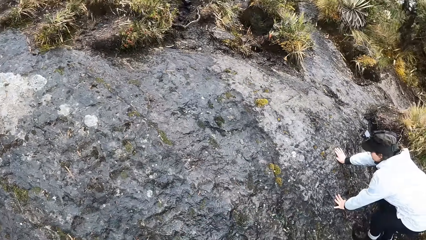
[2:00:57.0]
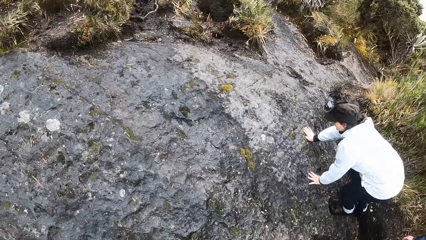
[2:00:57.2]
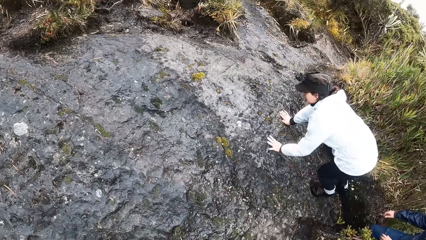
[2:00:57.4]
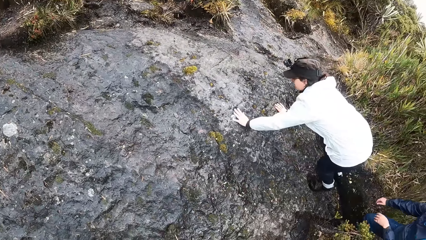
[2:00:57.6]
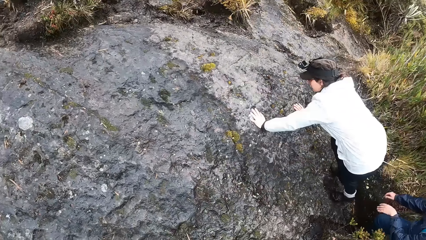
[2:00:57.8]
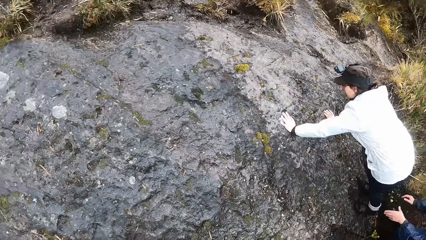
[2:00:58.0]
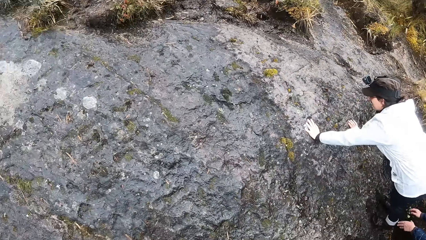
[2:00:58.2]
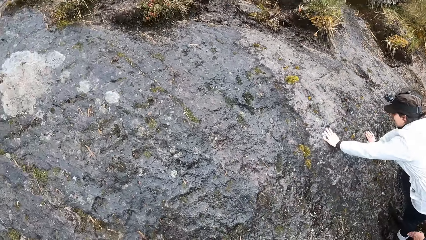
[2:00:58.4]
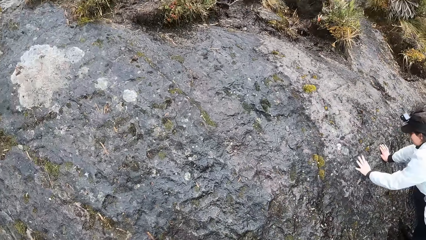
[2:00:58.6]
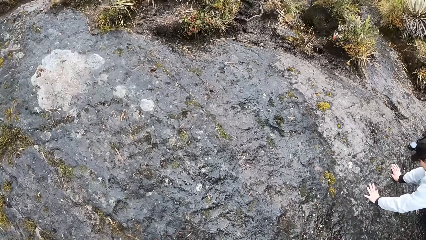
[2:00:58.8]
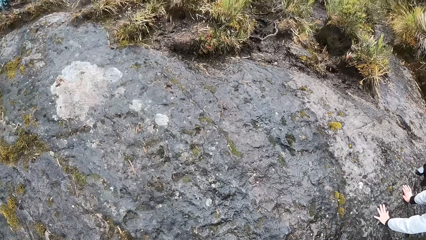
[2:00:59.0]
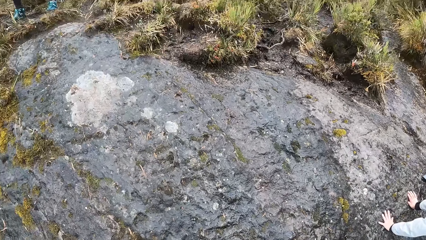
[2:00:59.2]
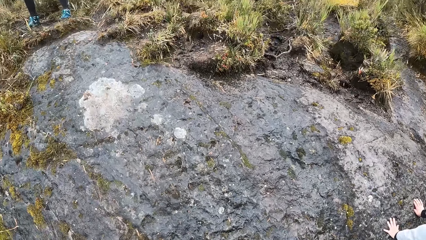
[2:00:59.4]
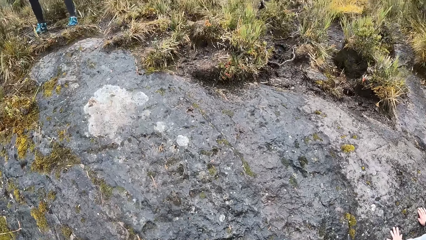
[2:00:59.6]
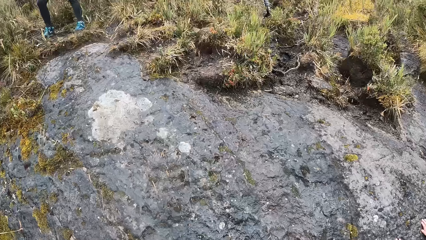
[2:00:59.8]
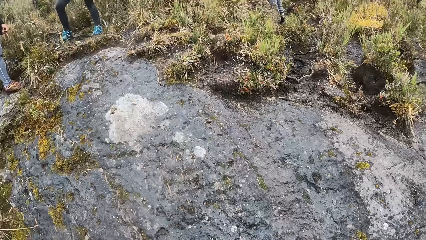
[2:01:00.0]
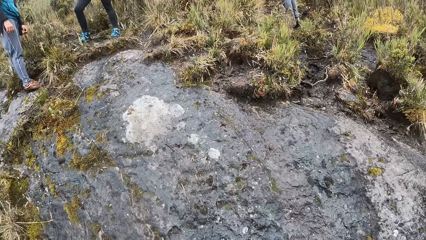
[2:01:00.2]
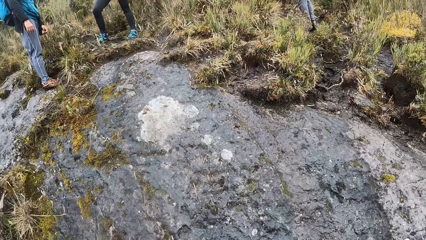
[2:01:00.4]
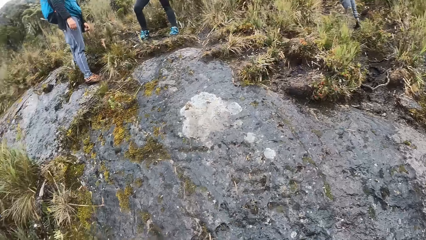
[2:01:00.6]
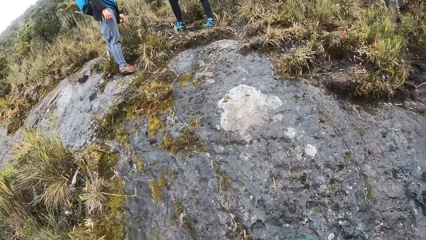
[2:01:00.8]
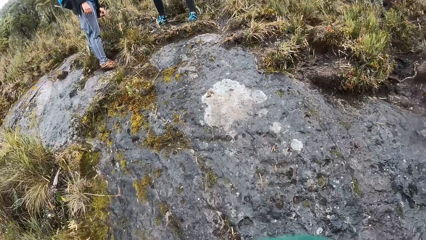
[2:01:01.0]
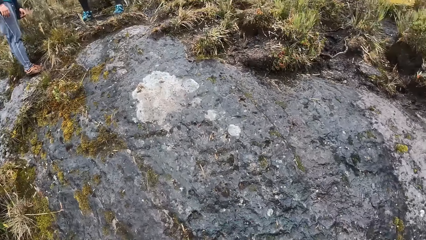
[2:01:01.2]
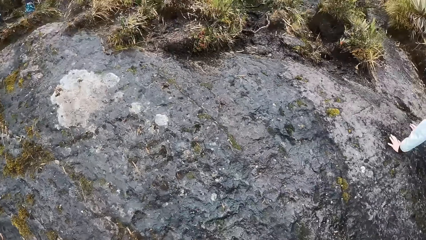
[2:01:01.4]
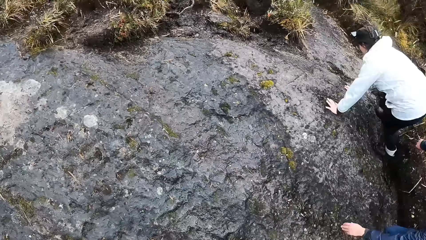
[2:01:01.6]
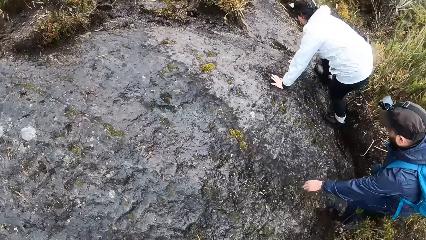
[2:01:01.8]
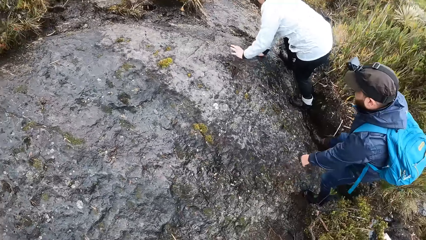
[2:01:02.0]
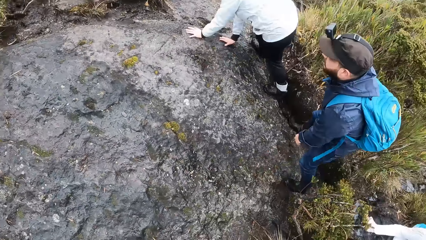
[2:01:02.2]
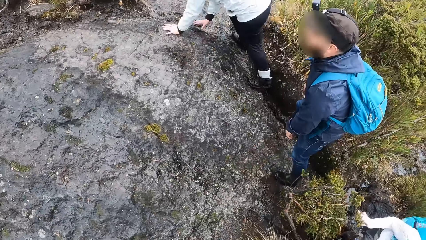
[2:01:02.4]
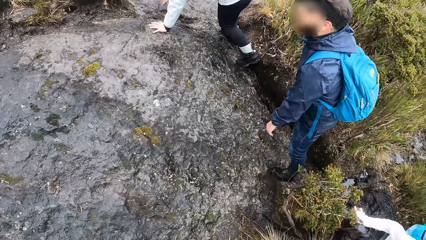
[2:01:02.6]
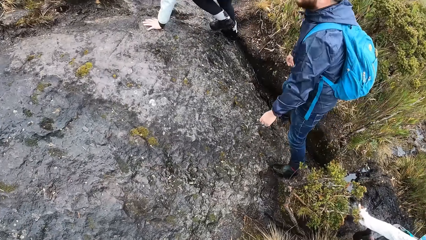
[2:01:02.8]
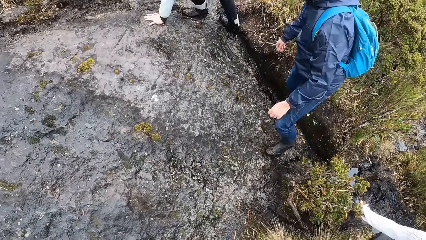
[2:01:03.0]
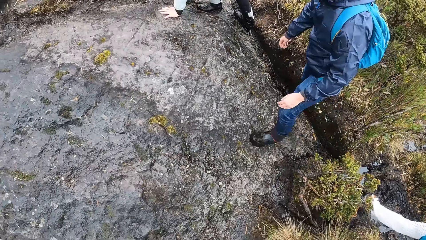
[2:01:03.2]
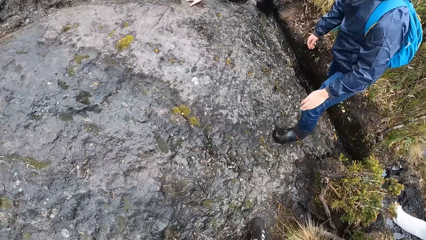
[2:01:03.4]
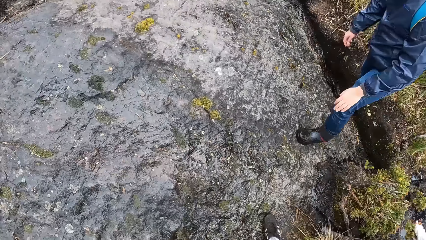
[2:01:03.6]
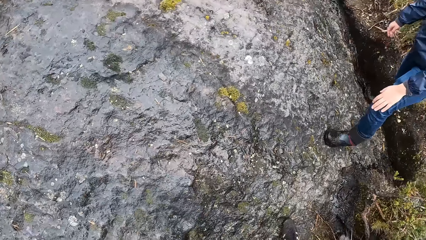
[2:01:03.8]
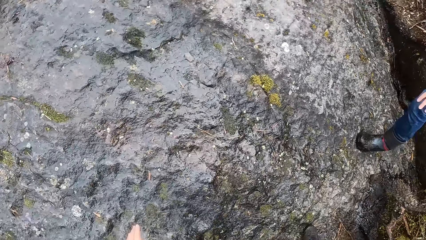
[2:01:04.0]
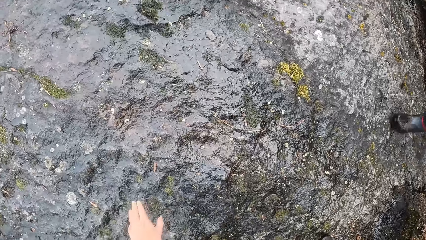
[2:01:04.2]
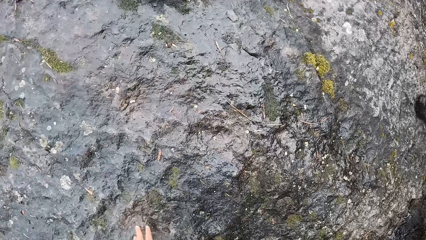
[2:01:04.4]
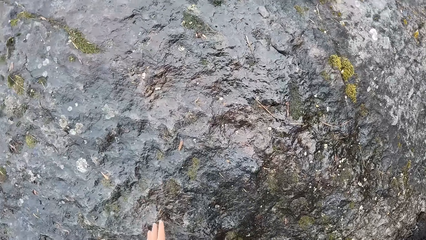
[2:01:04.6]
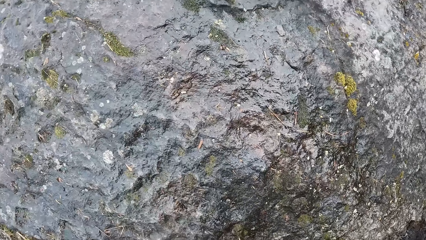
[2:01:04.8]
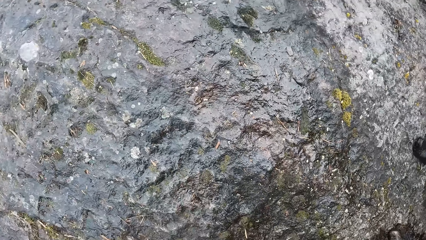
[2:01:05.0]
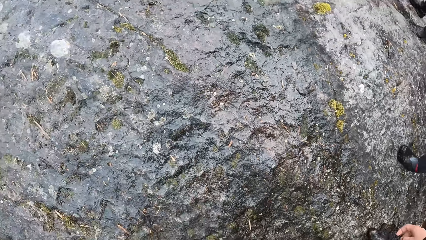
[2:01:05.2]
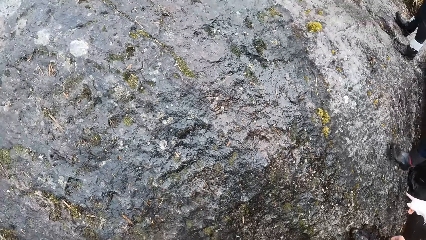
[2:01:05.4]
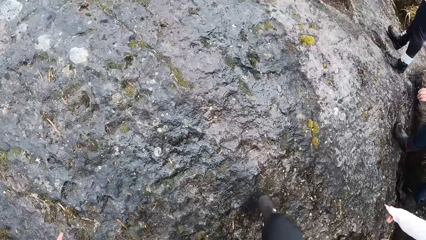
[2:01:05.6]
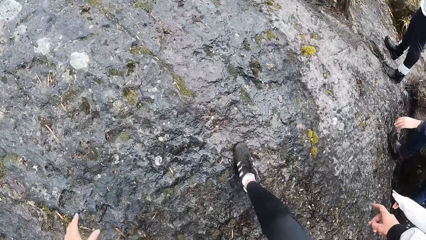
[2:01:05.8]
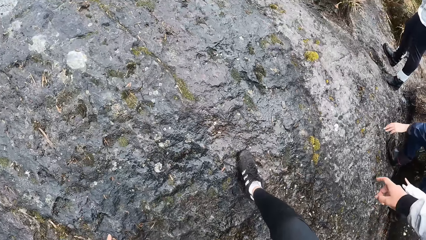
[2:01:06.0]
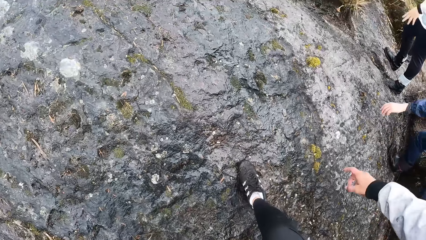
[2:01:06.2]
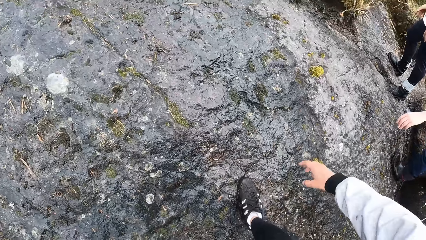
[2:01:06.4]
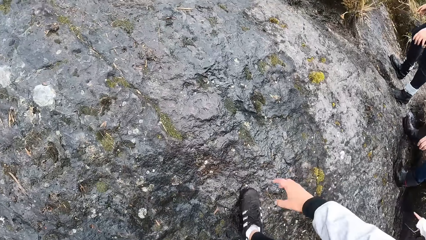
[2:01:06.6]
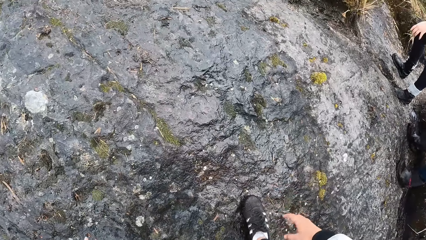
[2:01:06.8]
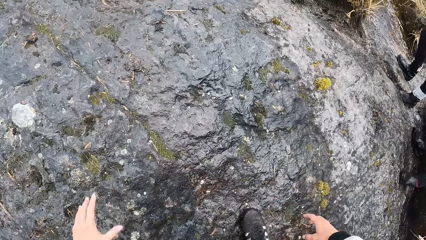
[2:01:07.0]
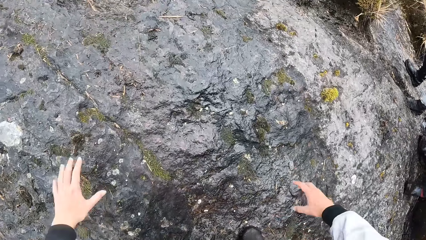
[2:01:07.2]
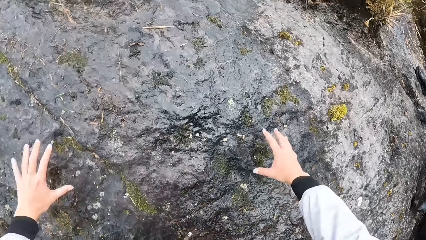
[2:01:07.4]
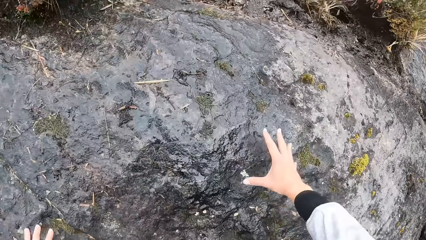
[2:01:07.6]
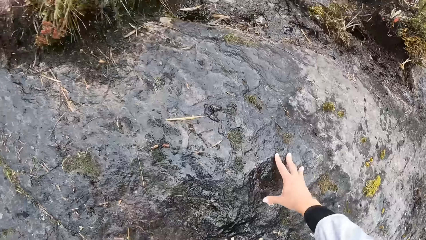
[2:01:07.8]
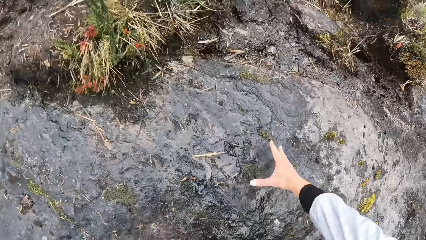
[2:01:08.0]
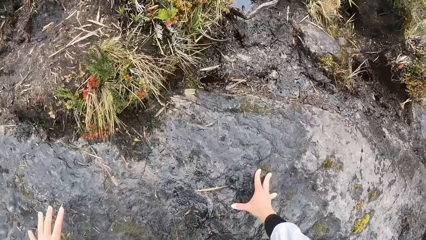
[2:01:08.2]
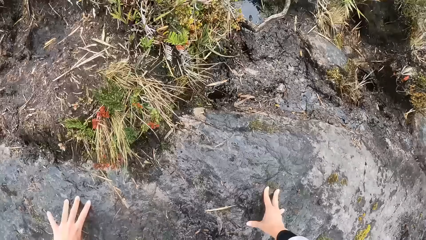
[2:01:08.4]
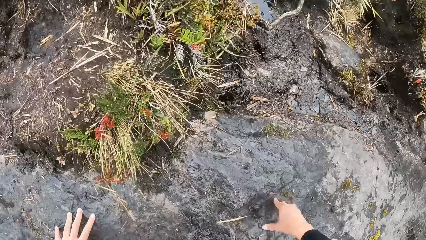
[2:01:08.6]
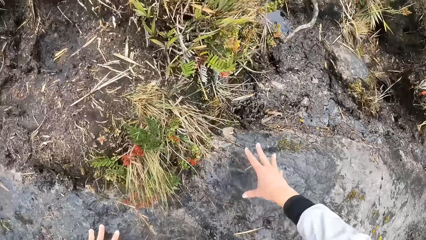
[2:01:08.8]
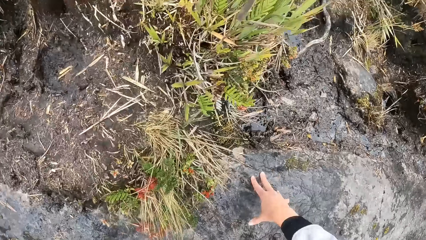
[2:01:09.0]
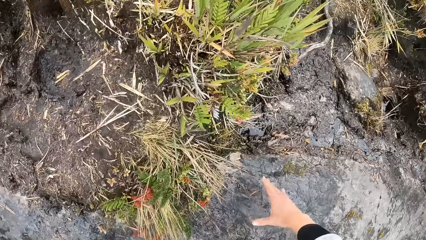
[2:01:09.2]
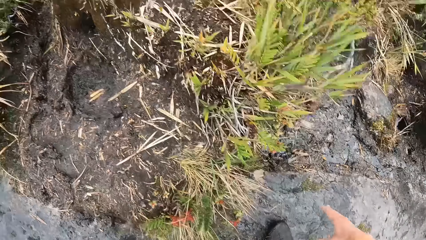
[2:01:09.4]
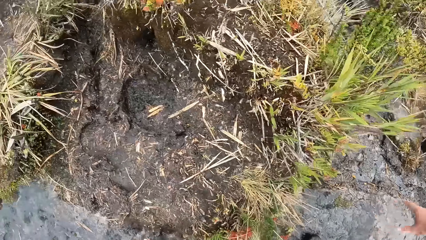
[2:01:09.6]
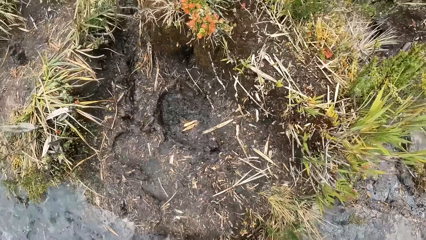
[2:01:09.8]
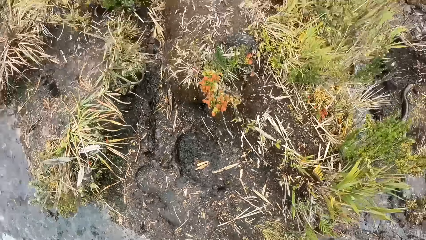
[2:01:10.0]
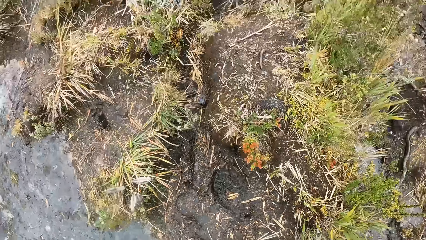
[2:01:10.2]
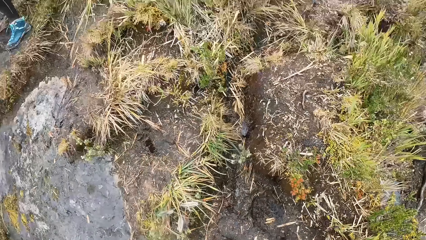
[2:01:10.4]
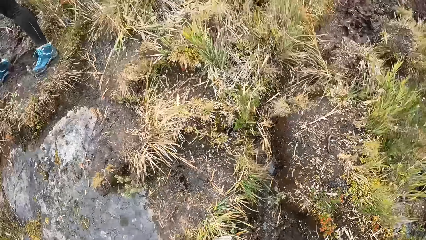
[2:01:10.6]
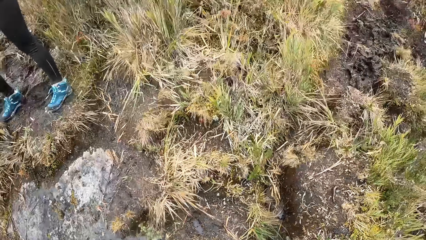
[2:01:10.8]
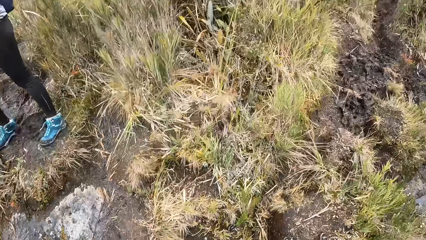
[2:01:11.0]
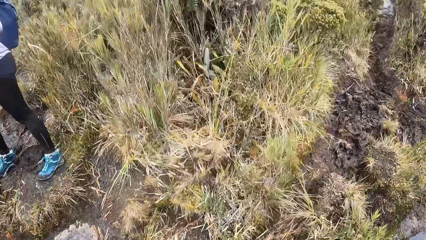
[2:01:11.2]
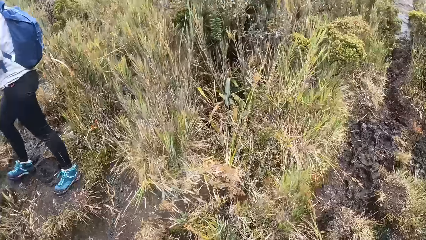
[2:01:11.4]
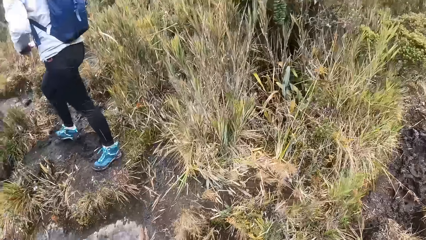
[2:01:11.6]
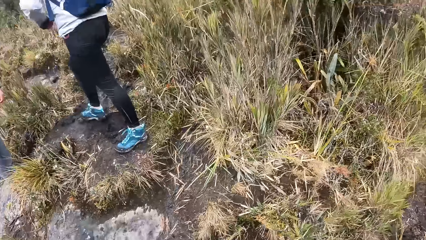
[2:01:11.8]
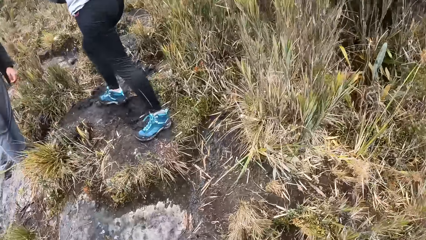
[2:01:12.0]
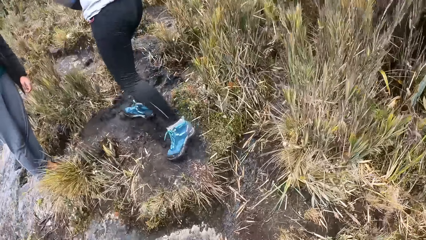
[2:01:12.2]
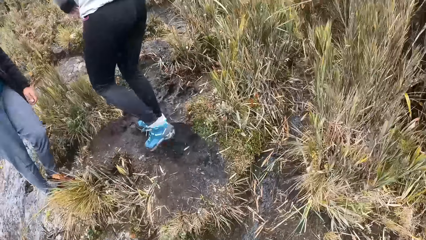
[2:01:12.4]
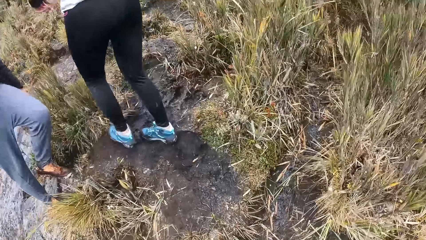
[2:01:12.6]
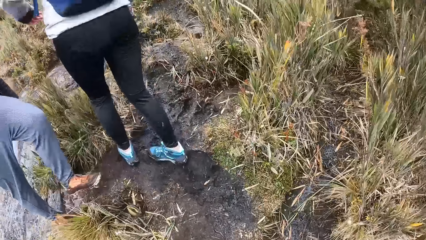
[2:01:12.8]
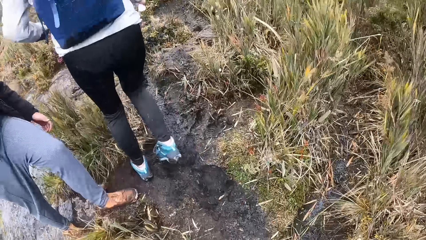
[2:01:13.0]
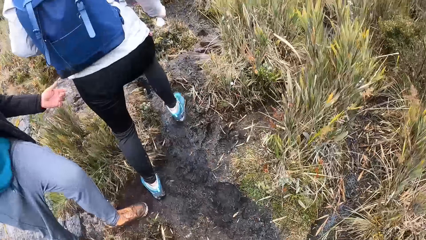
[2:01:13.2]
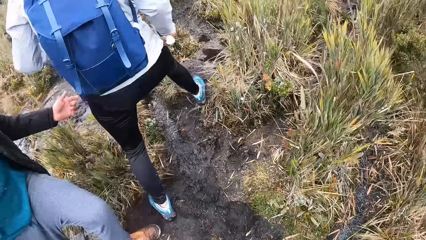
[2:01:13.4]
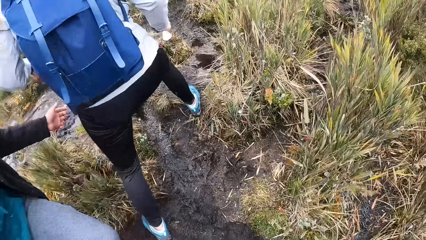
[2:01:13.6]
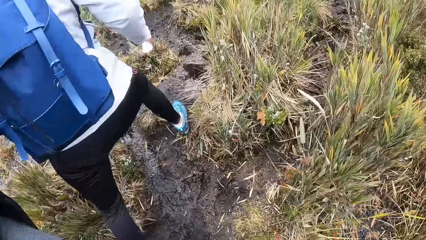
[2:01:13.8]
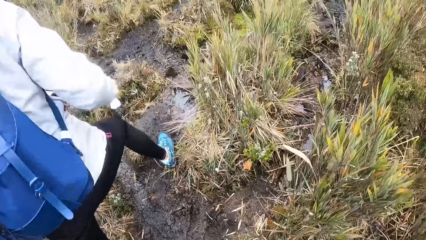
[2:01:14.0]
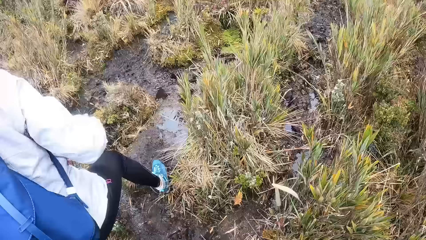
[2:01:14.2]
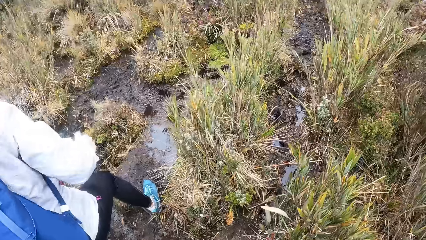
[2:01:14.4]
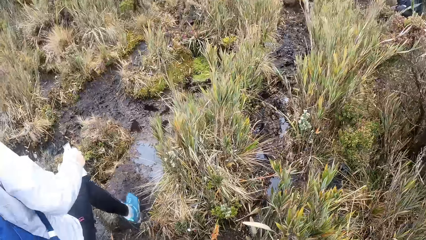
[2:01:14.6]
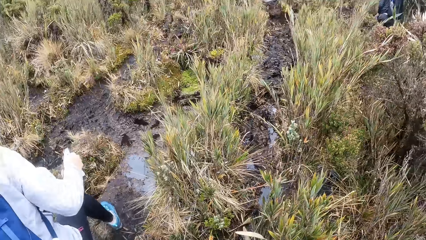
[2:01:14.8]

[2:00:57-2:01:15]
The woman climbs the rock with her hands on the rock. The camera wearer climbs the rock with her left hand on the rock. She puts her hands on the rock.
